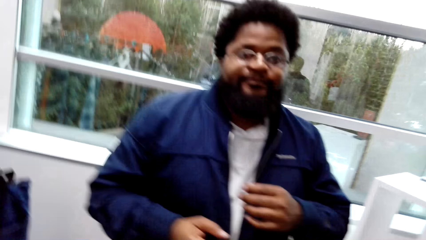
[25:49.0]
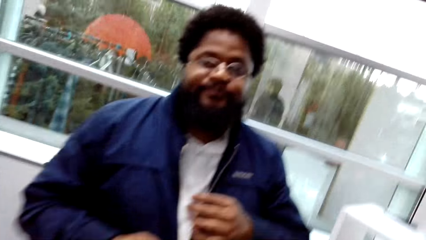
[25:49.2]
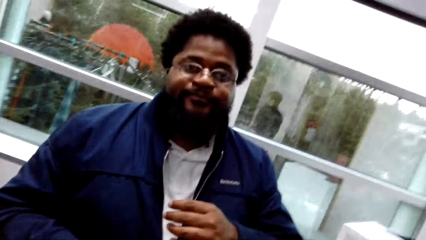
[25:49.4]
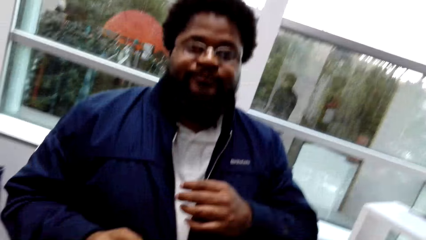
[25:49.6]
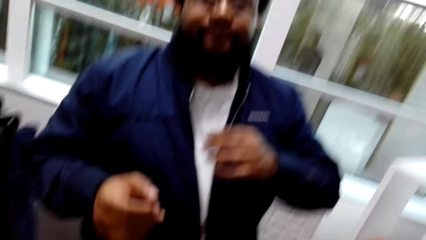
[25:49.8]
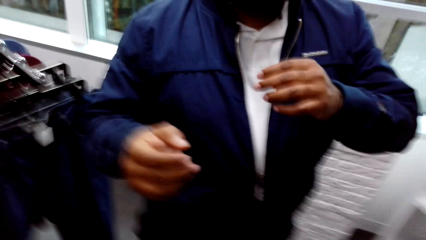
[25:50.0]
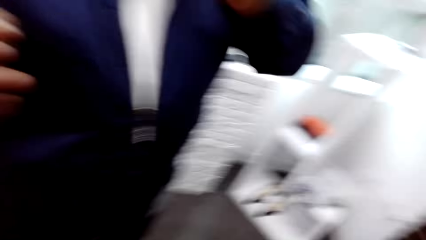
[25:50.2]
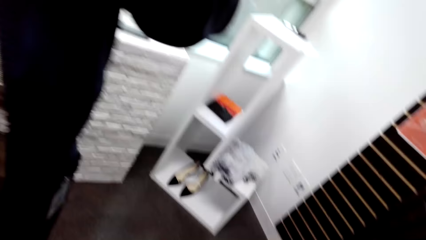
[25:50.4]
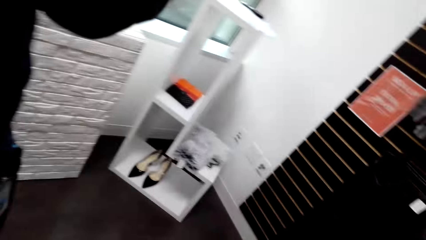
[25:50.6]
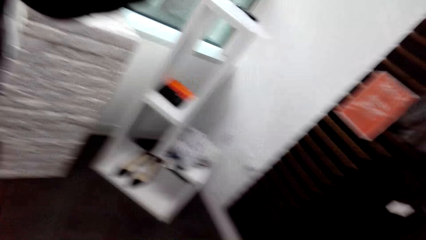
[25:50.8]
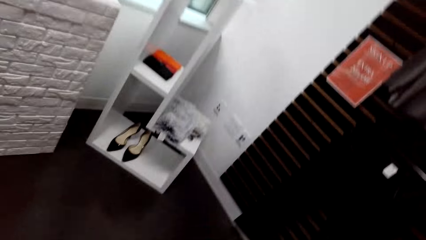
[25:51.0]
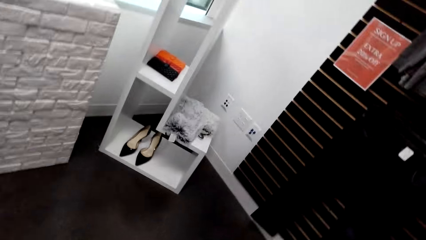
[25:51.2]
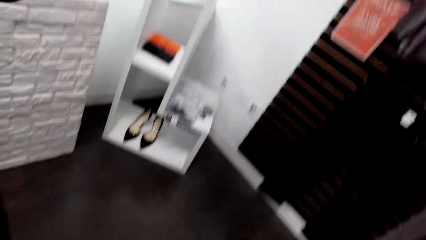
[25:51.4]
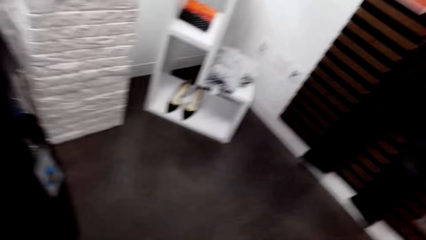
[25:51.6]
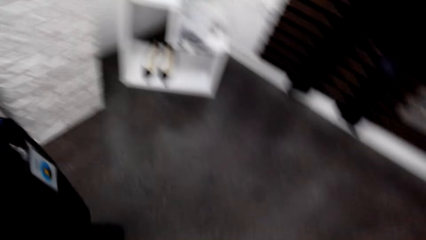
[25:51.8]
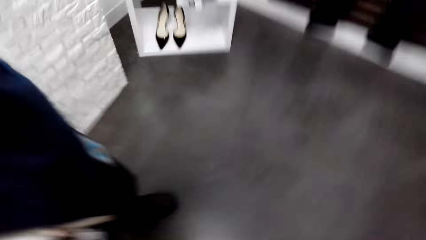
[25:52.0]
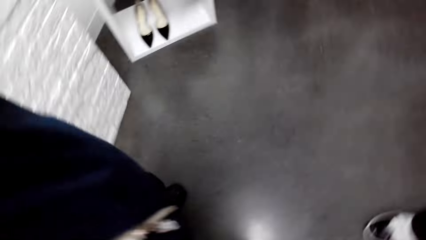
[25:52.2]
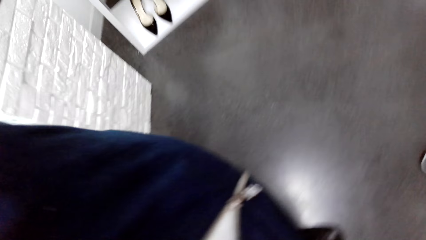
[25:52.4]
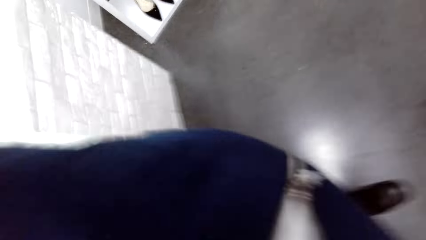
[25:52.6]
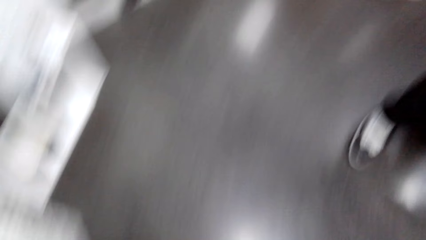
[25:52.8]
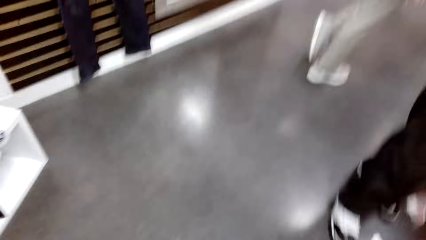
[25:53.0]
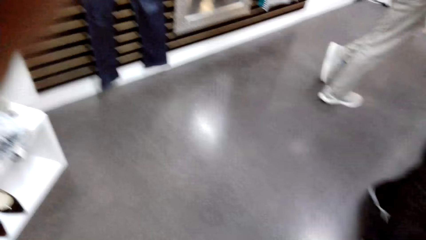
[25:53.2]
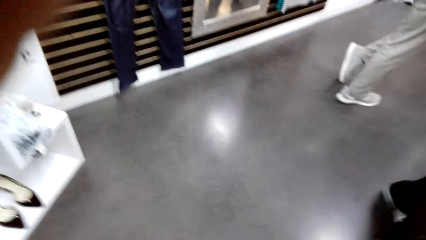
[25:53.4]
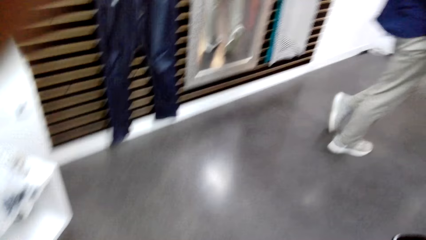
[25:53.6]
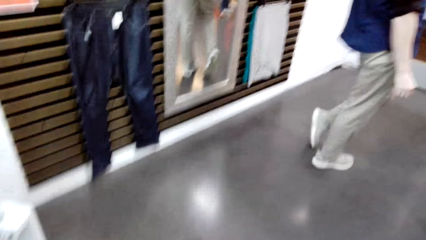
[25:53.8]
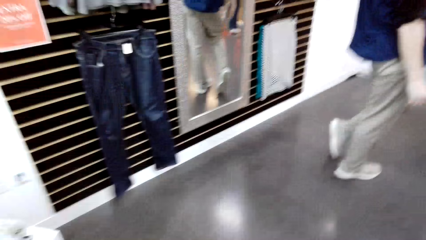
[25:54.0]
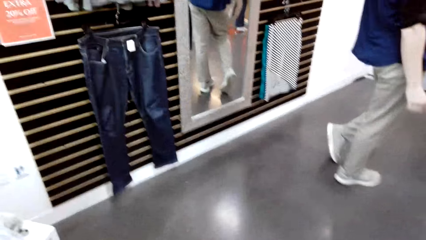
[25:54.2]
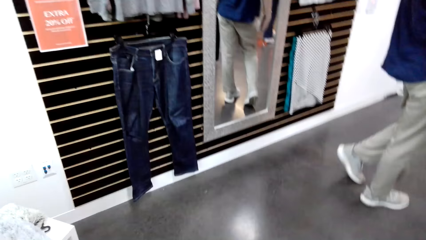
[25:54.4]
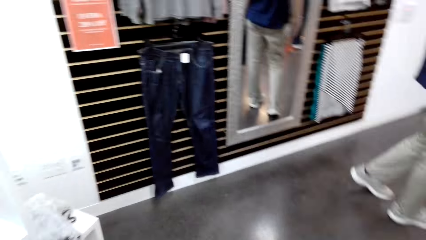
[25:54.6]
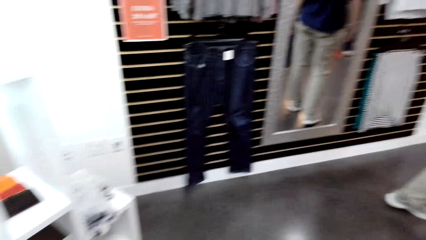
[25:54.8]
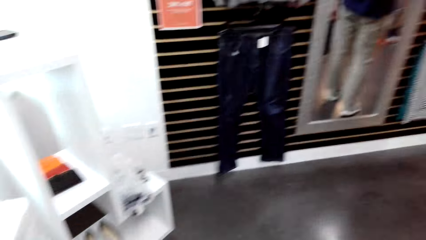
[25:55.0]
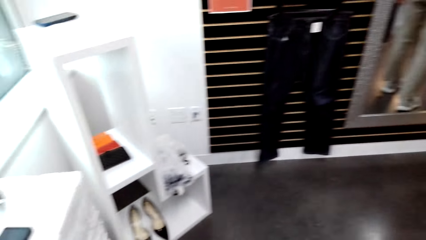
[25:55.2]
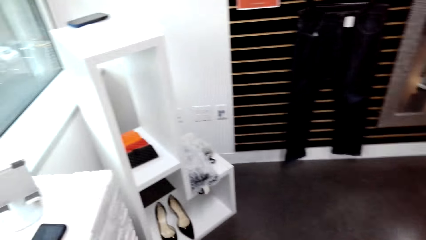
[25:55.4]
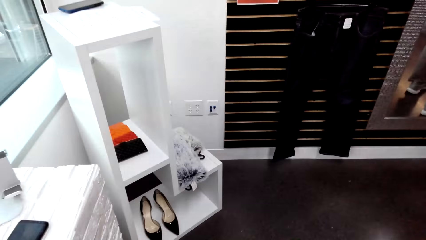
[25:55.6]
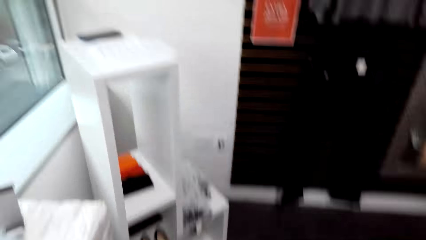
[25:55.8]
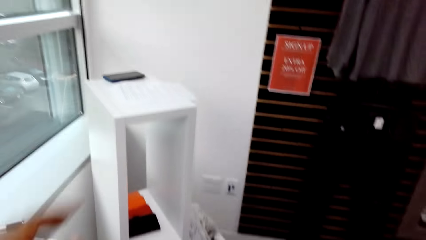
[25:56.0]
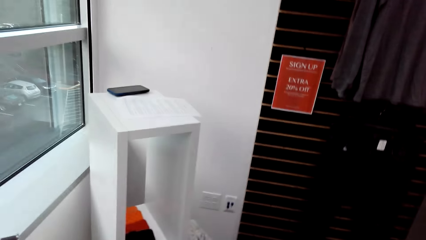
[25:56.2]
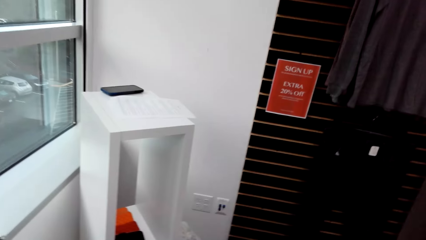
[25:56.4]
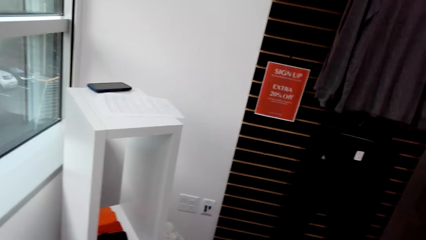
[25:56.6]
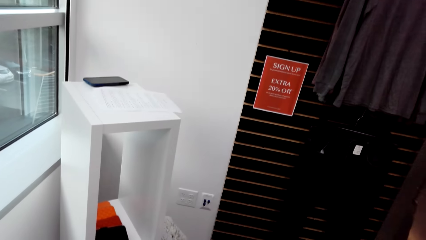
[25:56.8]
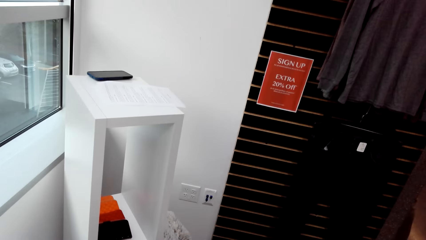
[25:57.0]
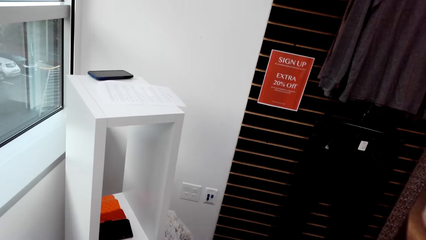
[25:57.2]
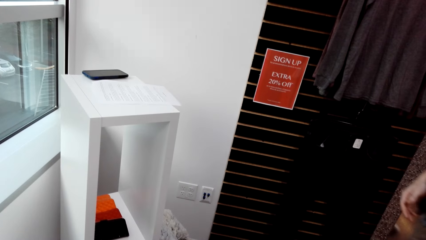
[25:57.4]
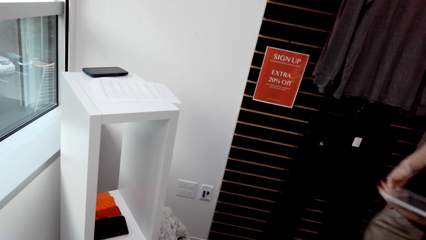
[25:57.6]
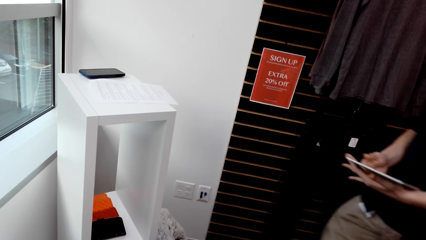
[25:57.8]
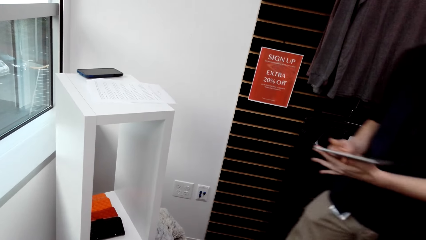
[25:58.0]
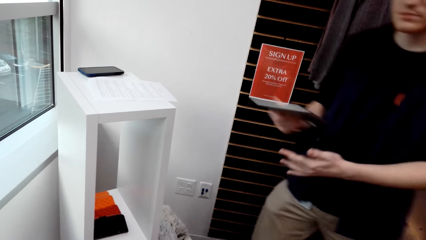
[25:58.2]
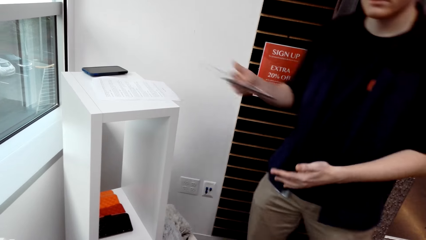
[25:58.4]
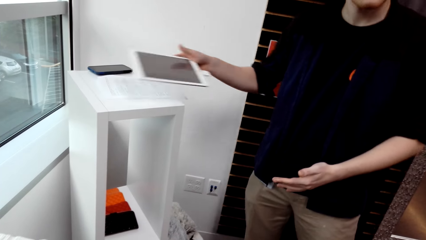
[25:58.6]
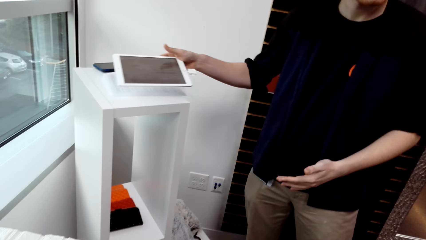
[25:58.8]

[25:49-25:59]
A man walks around.
